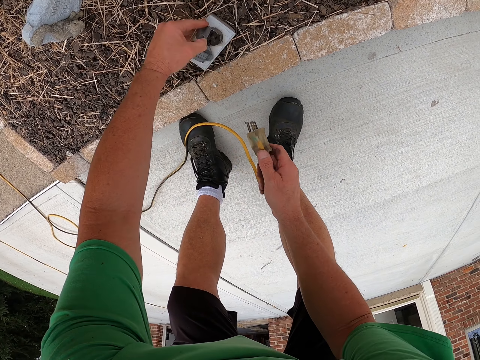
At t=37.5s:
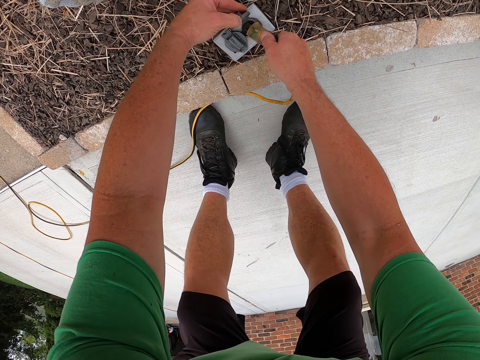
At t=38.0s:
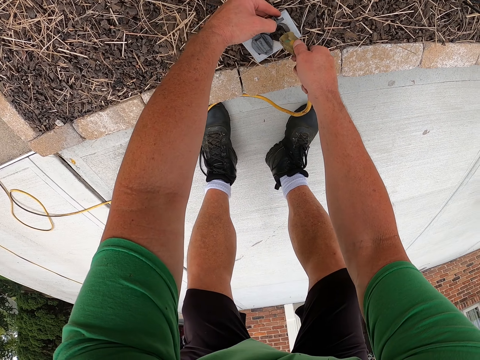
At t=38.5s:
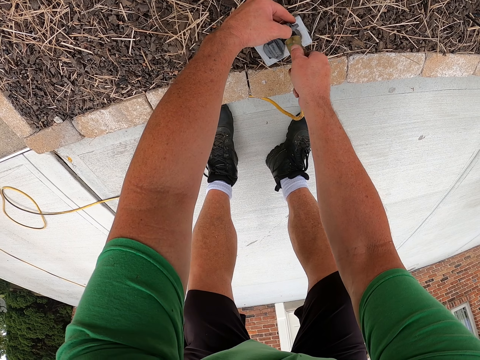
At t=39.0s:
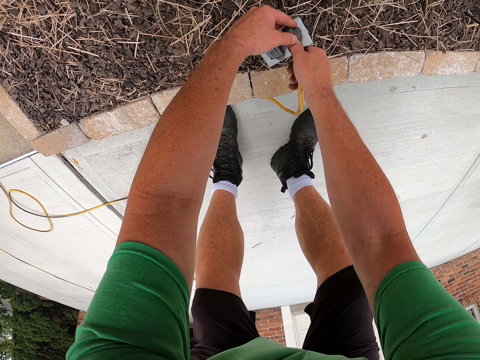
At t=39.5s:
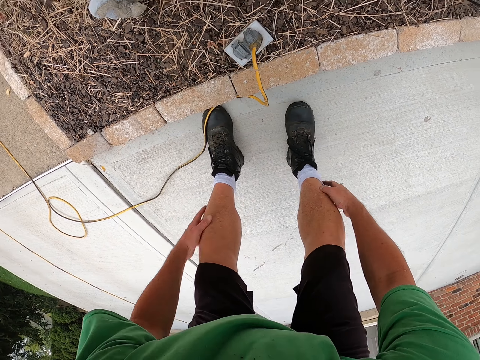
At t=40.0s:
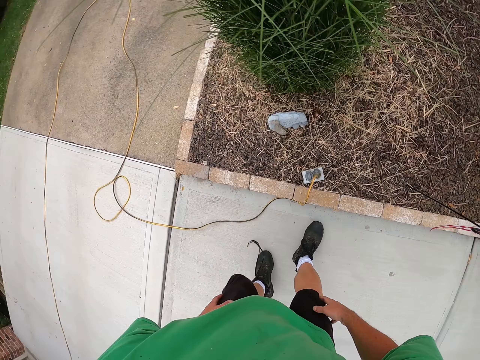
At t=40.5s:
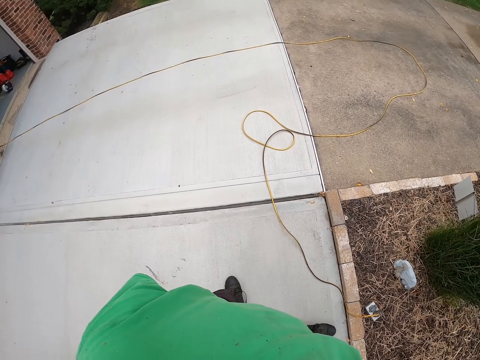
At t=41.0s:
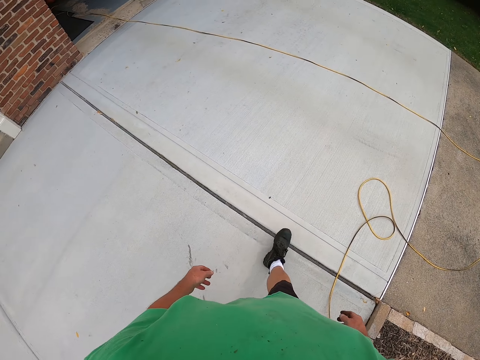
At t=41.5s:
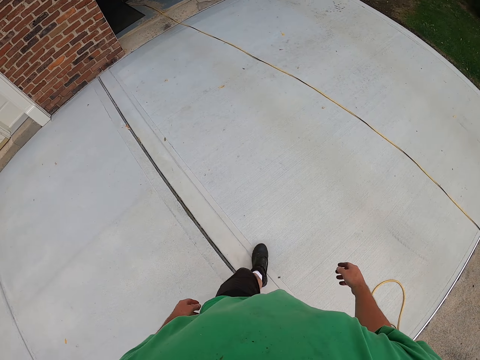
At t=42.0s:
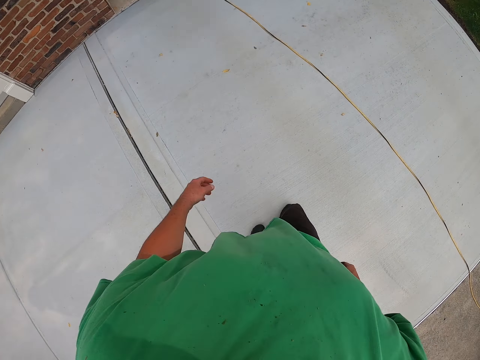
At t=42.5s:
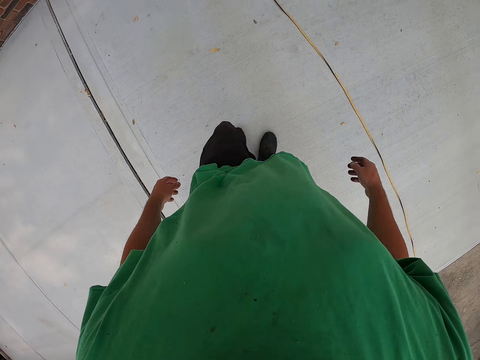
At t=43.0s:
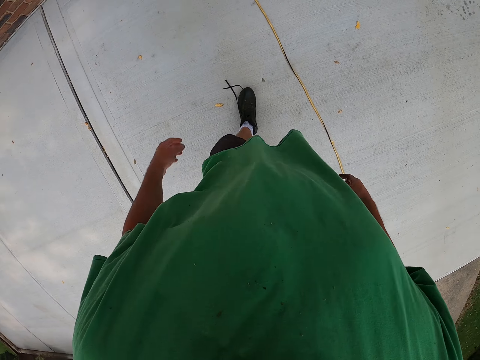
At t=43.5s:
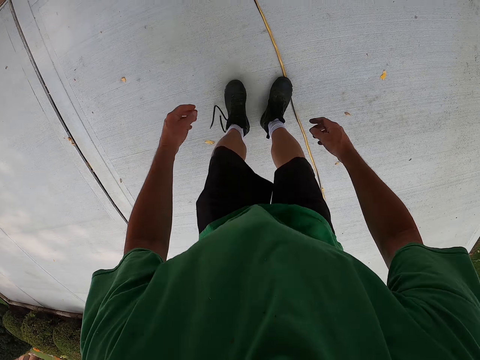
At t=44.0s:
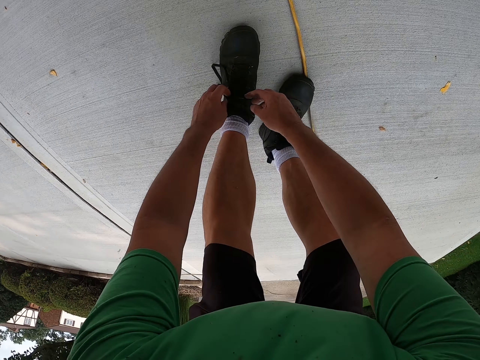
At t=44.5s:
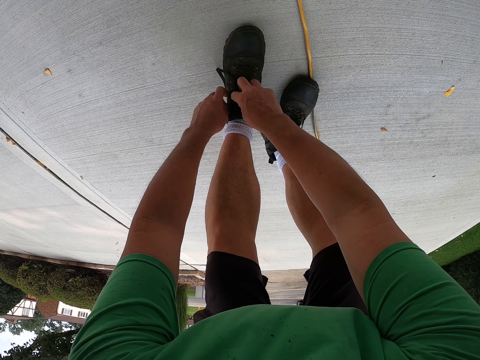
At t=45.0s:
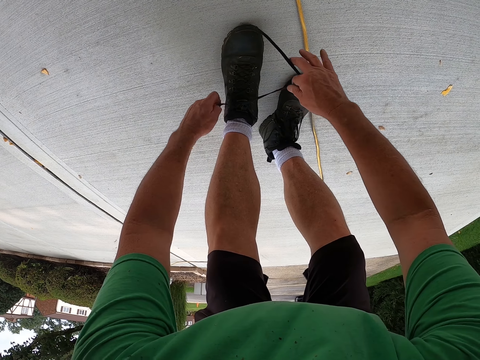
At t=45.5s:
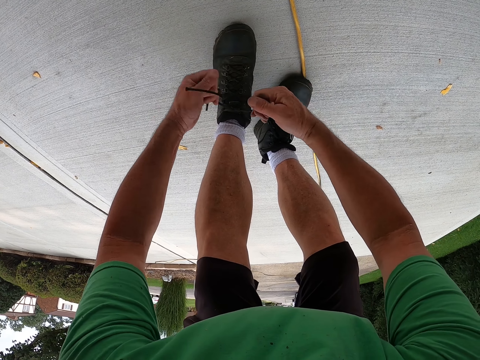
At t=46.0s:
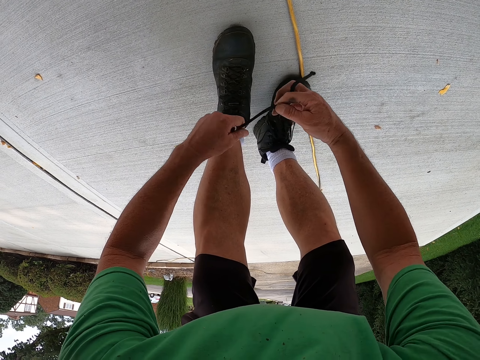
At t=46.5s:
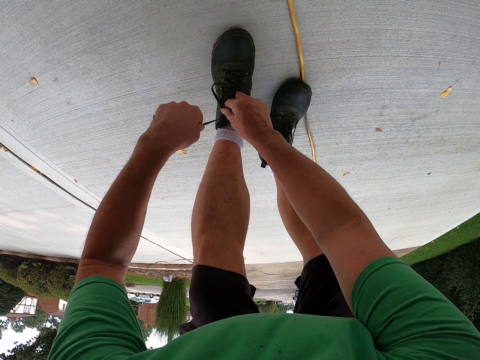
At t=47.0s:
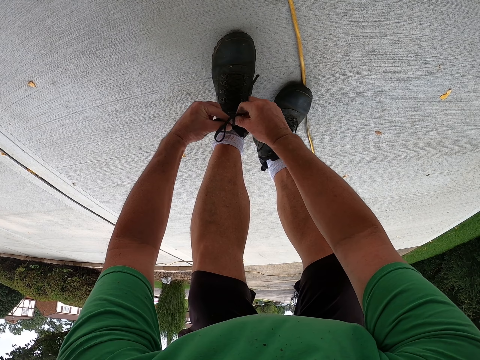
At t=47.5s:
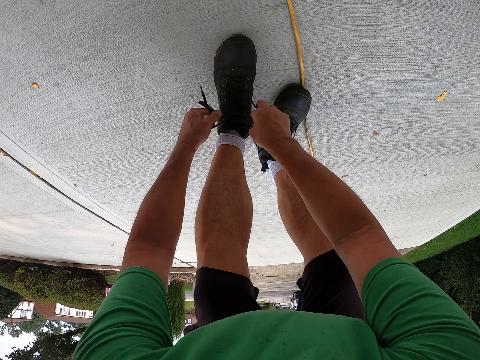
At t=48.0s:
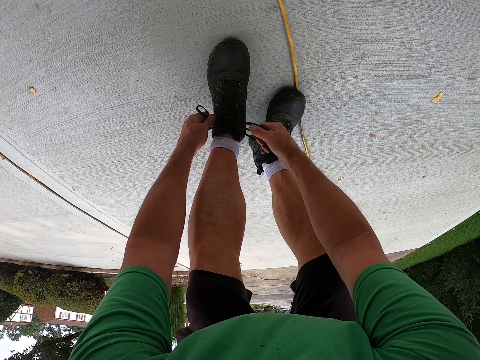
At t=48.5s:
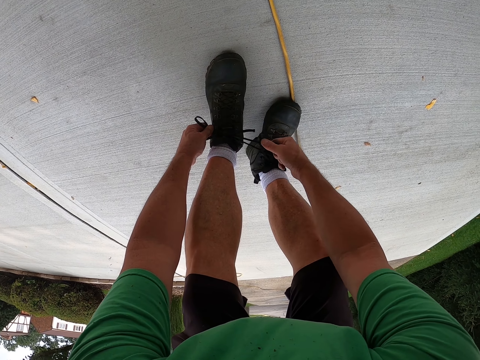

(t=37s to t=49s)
The camera wearer puts the power plug of the blower in a socket. He holds his leg. He stands up. He walks on the field. He bends. He ties the shoelace.

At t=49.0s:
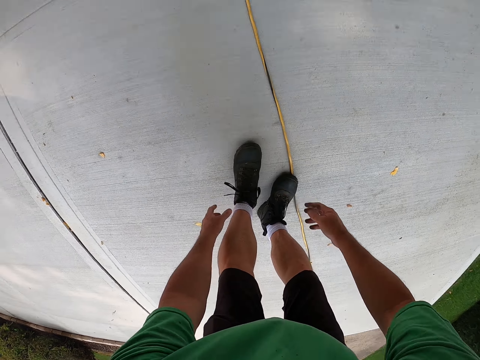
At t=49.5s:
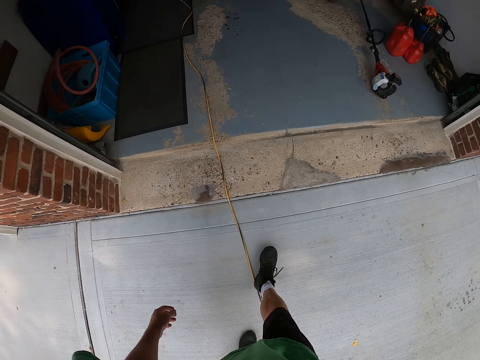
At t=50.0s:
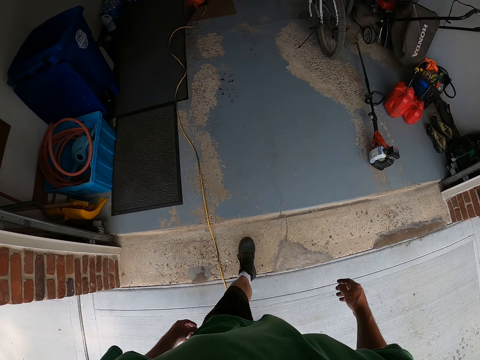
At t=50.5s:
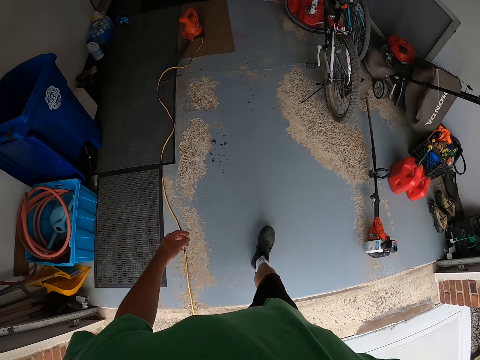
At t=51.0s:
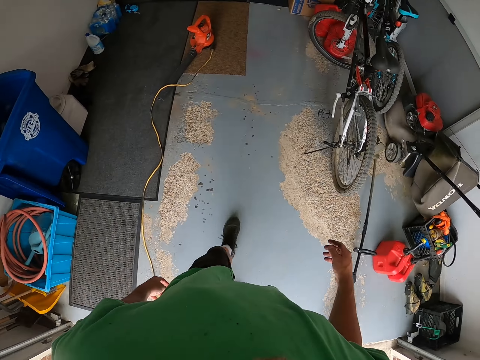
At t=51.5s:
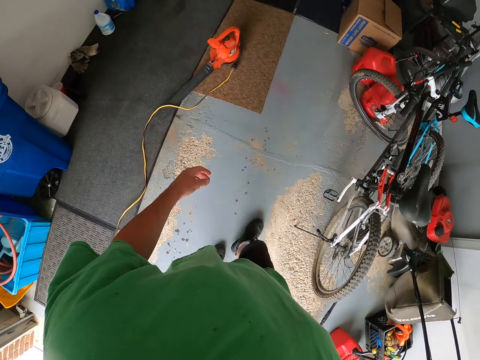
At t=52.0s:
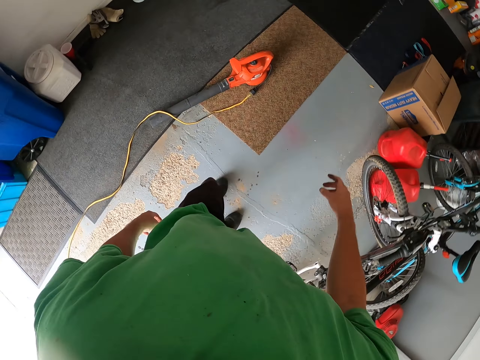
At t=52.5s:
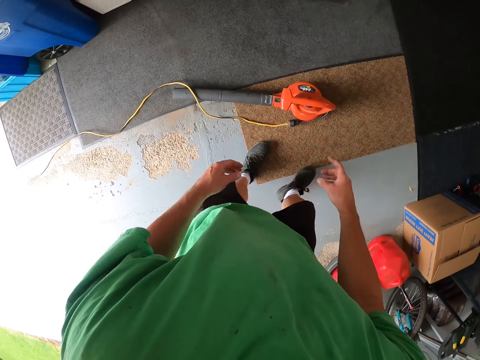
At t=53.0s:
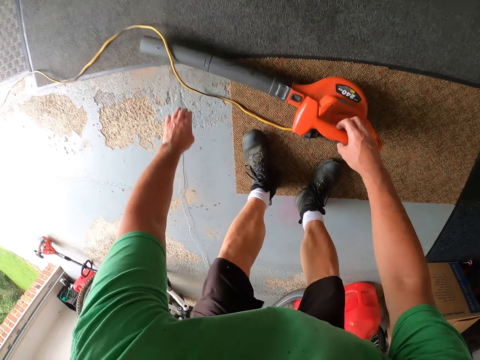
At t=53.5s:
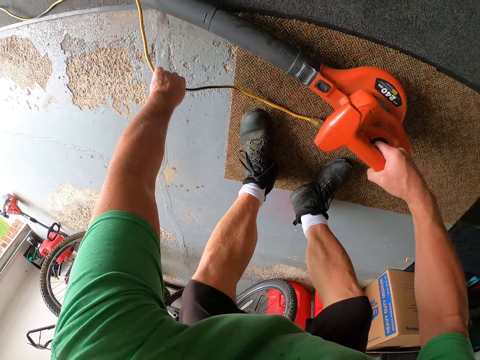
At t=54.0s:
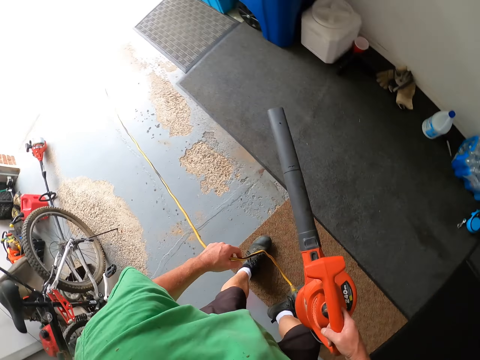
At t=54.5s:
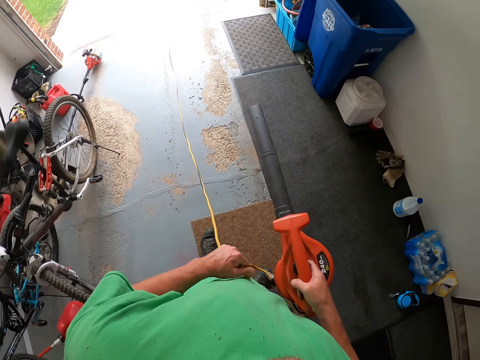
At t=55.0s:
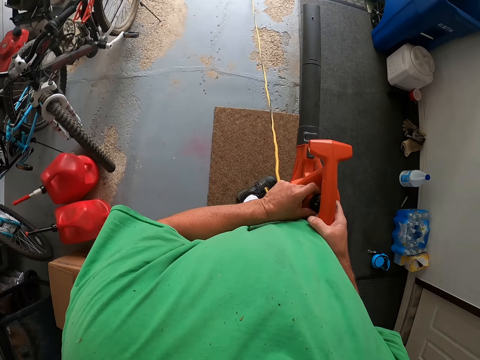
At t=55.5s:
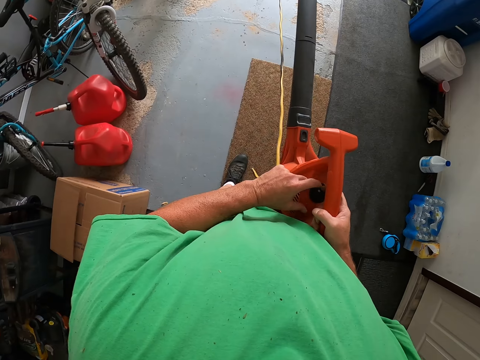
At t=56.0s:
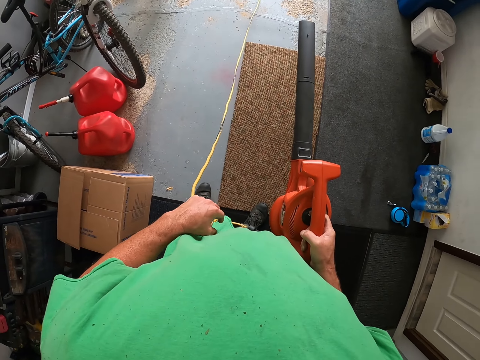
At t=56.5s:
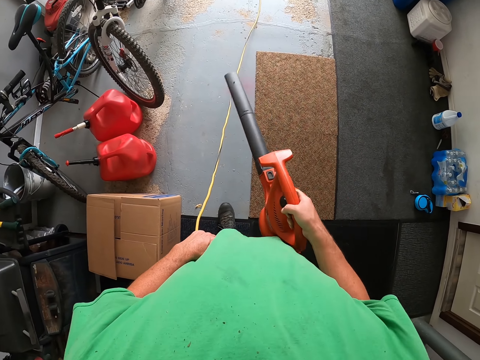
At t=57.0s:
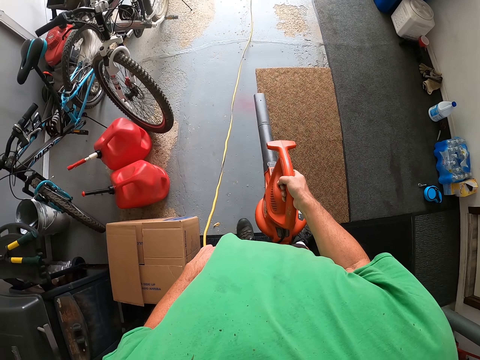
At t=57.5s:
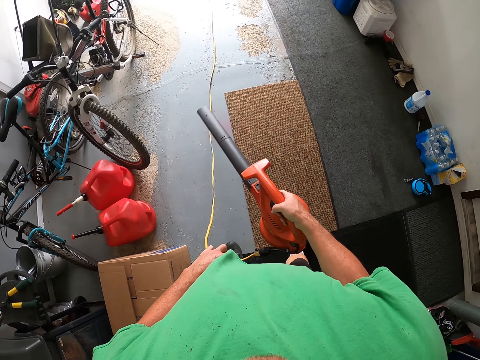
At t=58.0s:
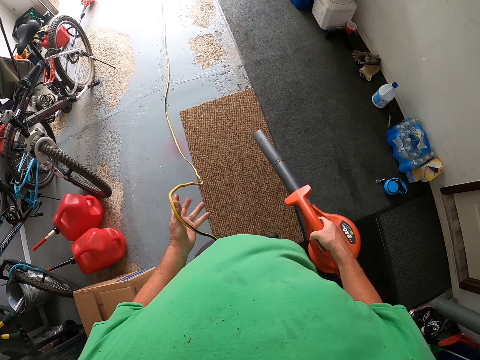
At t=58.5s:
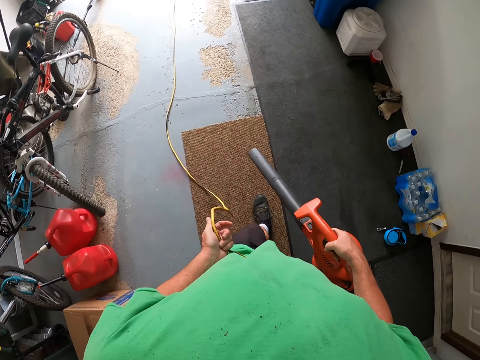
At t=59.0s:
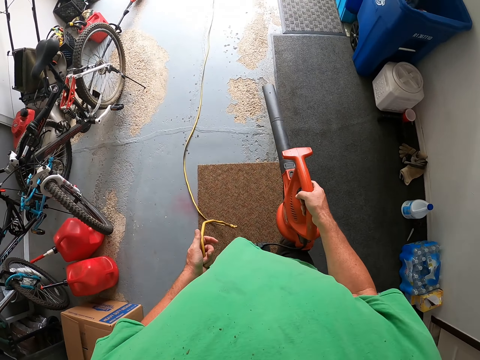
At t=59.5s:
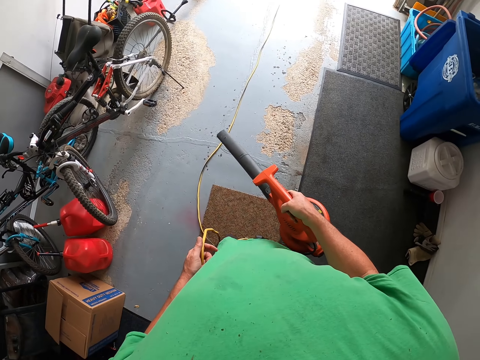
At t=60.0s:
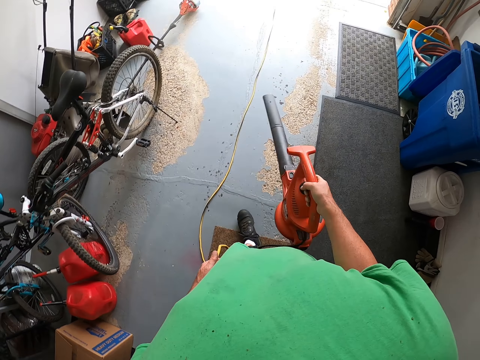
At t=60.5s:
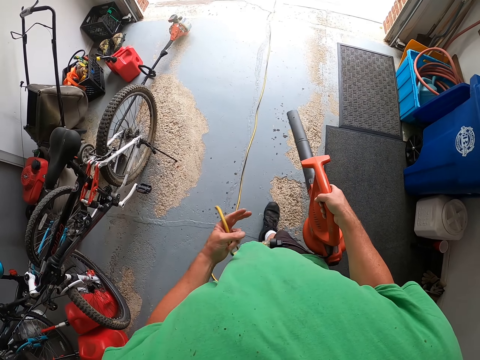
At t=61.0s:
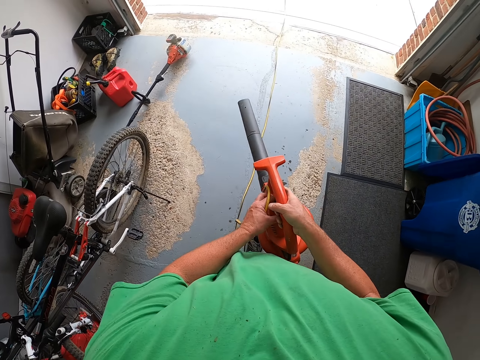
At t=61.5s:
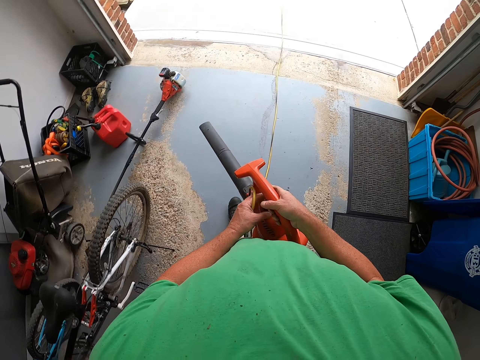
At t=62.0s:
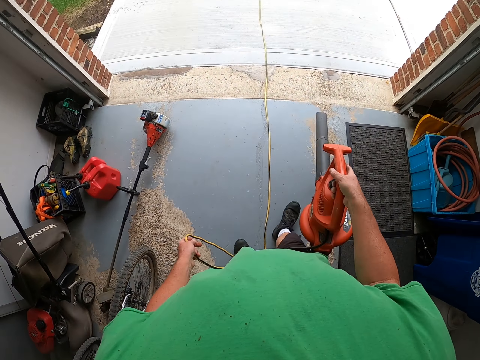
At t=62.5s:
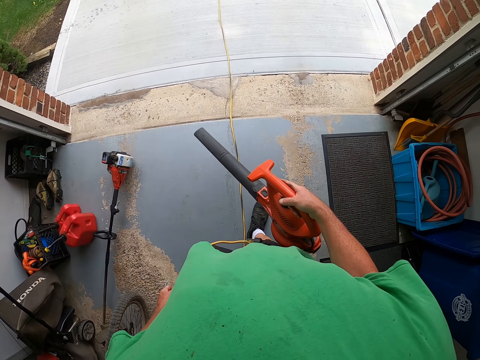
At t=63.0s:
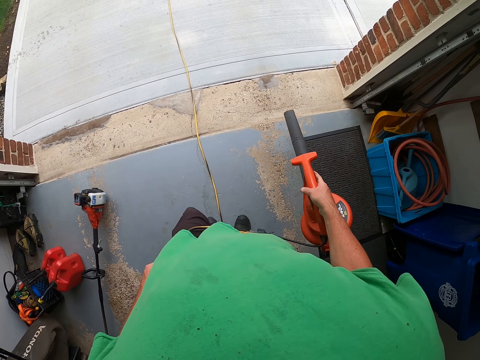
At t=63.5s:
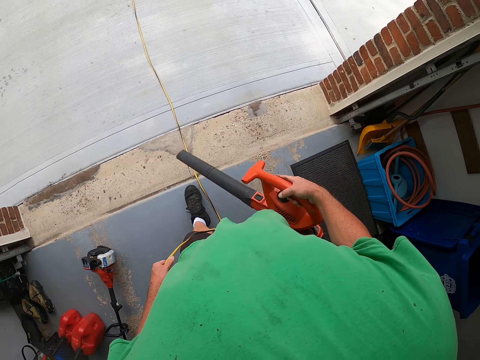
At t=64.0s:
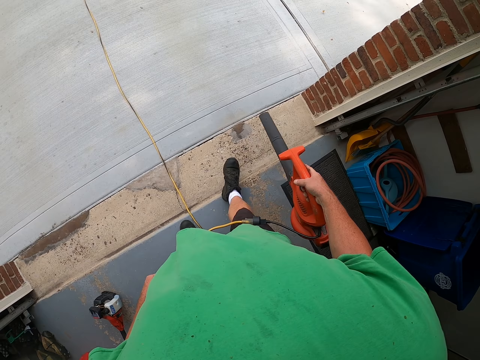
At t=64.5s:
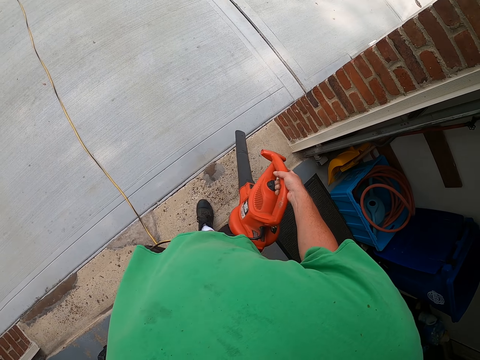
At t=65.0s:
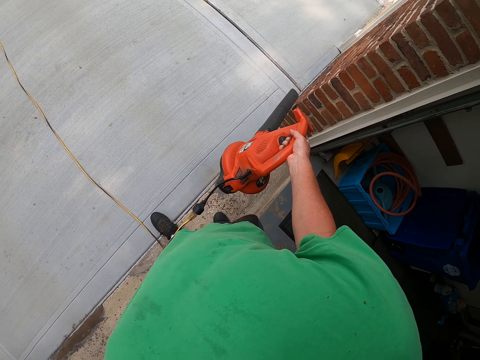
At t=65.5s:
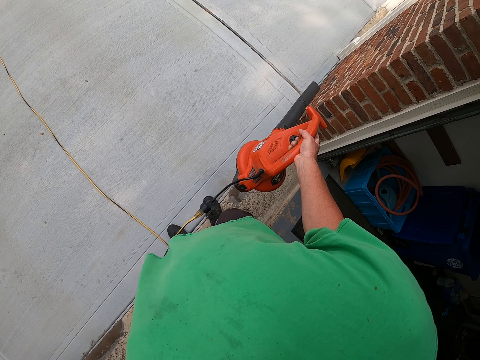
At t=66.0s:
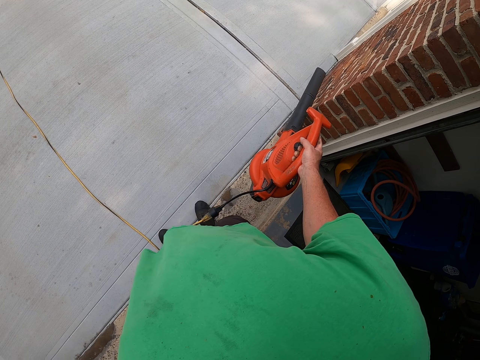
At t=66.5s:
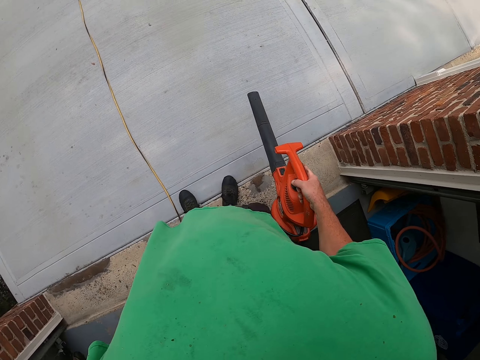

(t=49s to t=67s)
The camera wearer walks in the house. They pick up the blower. They touch the blower cable. They switch the blower on. They adjust the blower button. They blow the dirt on the floor with the blower. They walk in the room. They carry the blower. They adjust the blower button. They blow the dirt on the floor. They walk outside.
